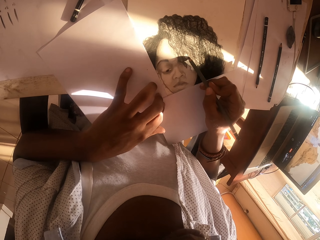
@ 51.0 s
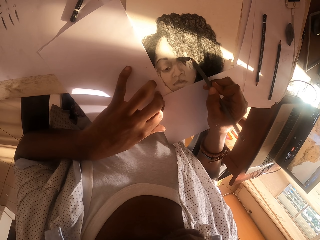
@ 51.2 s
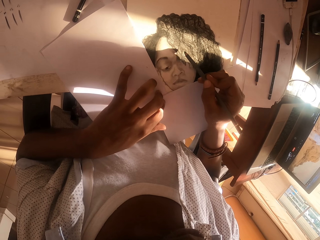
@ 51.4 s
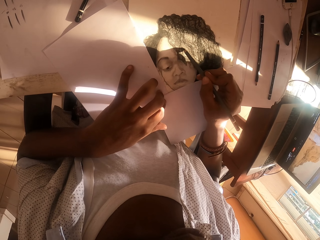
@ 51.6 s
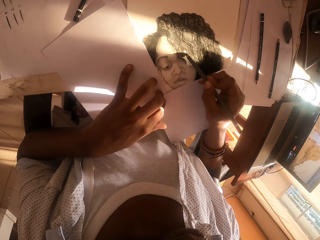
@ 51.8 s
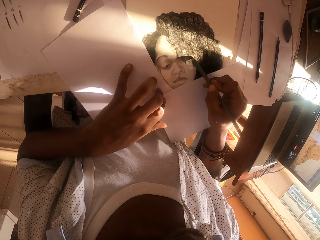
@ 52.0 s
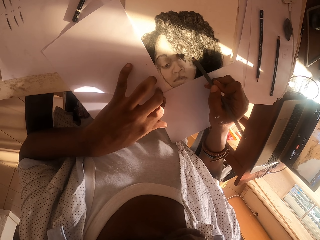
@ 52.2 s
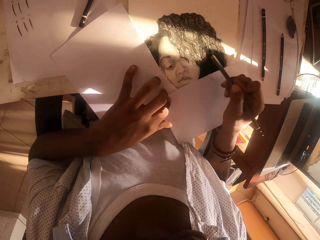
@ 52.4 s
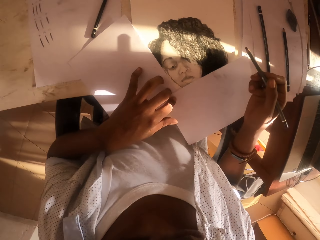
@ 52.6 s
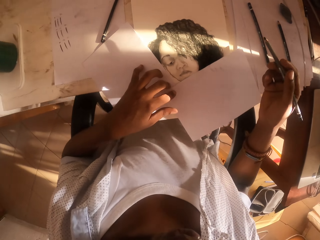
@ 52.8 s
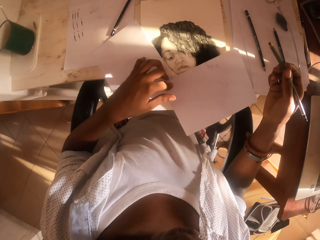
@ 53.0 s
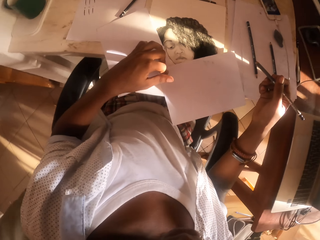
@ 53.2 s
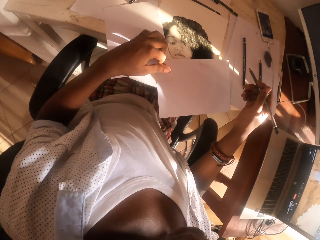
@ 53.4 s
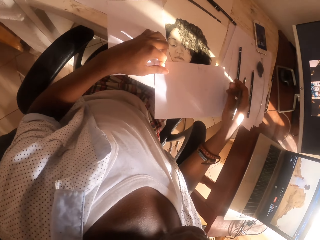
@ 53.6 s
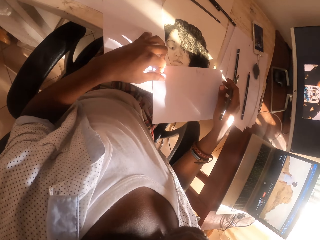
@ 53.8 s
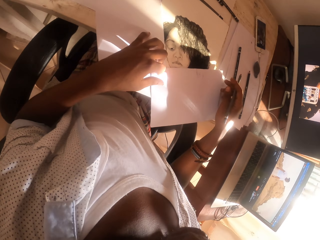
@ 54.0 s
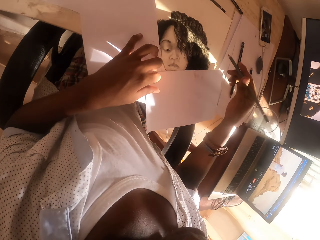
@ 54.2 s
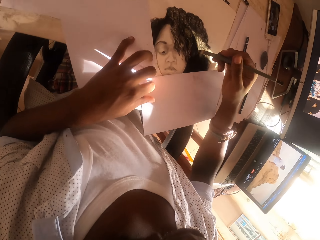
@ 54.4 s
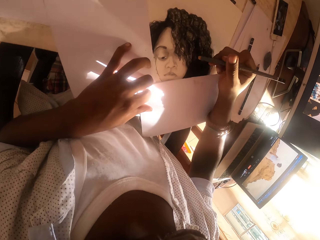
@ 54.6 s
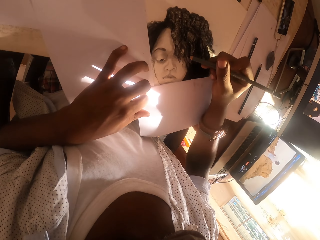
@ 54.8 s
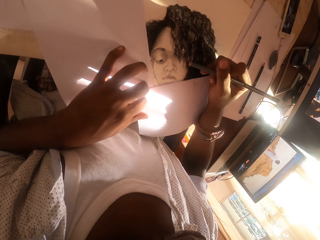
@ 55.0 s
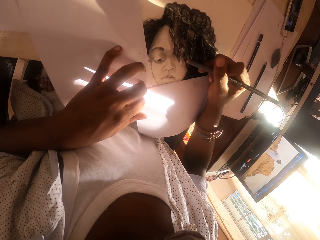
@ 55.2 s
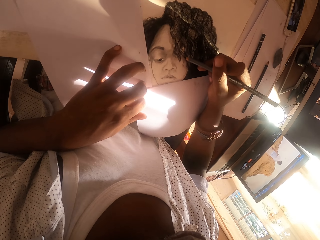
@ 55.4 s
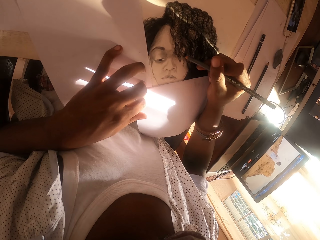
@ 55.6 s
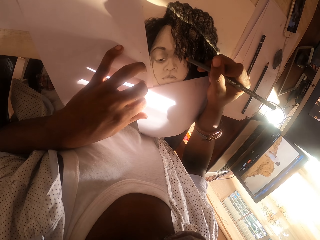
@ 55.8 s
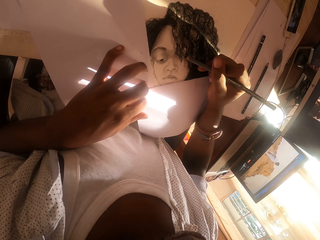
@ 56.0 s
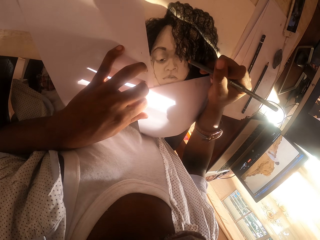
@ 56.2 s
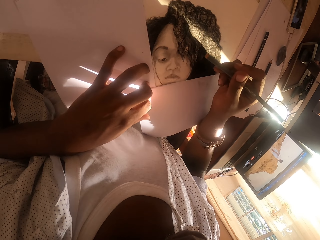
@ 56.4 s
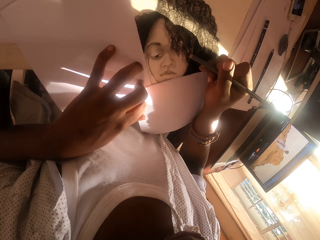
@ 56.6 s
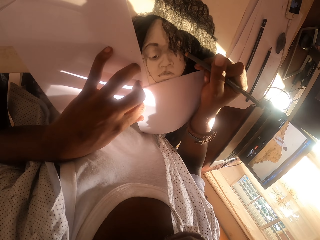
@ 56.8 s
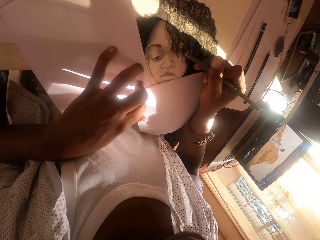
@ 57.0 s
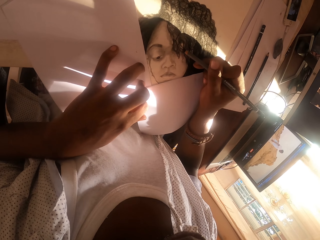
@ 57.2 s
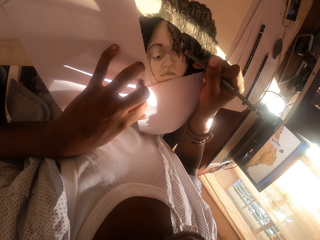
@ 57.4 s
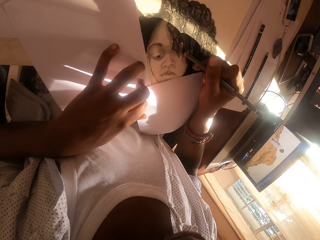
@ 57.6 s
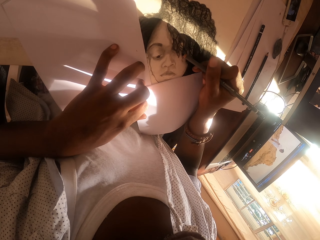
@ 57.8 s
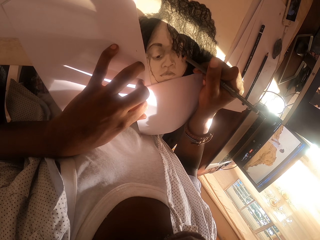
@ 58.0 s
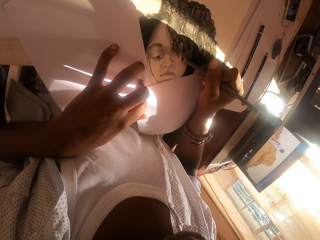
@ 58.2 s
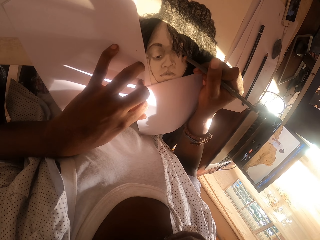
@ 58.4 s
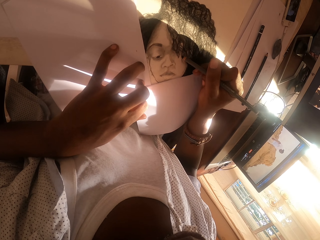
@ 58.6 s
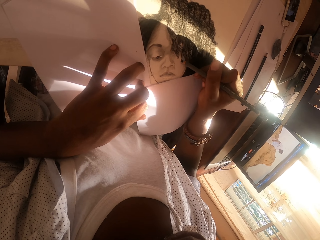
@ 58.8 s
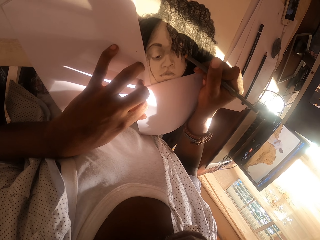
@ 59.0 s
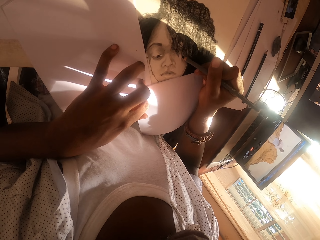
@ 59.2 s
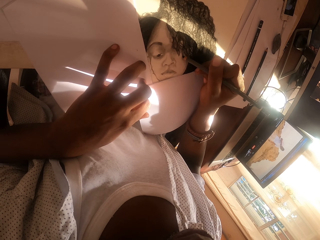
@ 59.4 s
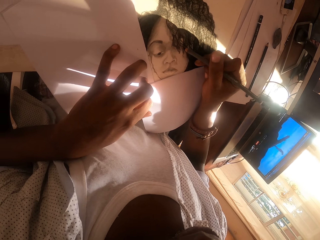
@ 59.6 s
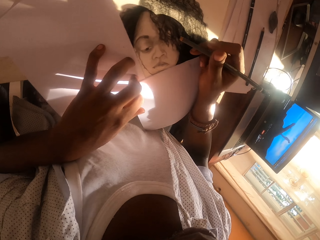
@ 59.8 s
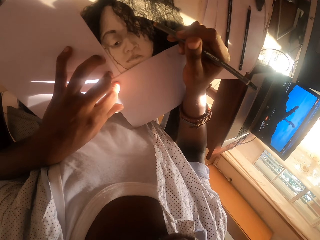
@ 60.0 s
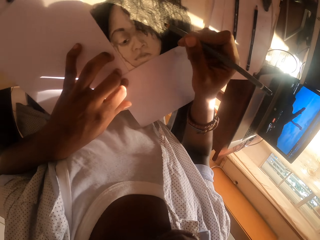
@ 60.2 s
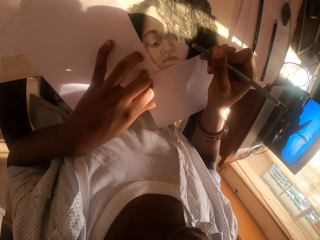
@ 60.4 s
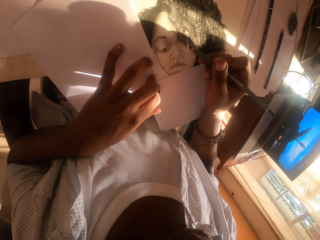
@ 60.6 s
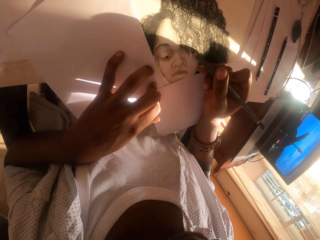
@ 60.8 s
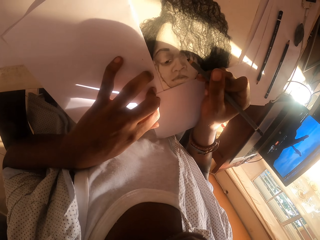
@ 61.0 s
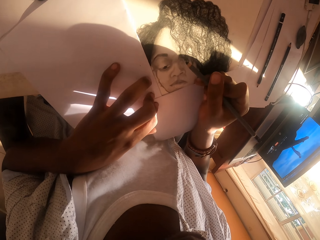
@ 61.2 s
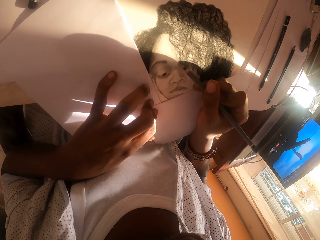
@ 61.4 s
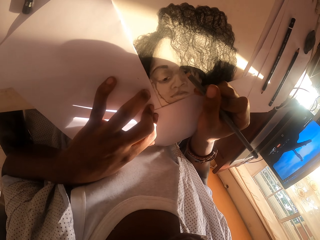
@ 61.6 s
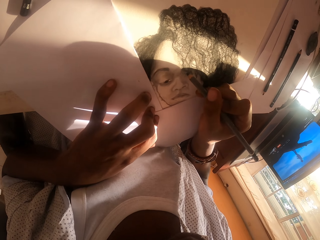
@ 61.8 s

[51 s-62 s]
The camera wearer stares at the drawing. They sketch on the paper using a pencil.

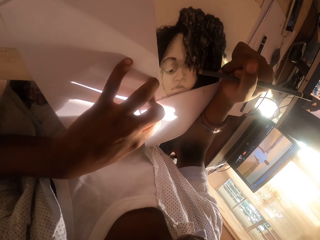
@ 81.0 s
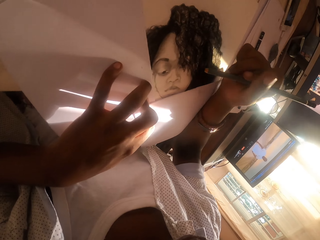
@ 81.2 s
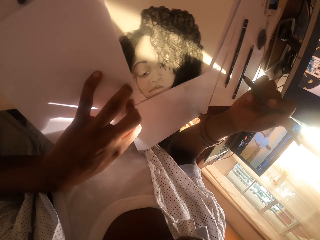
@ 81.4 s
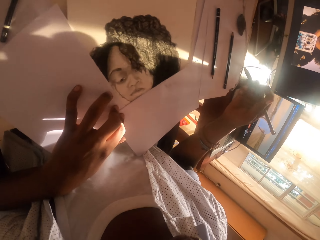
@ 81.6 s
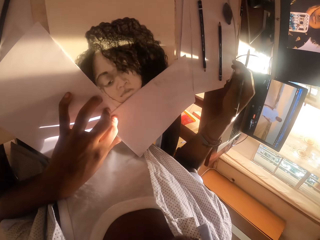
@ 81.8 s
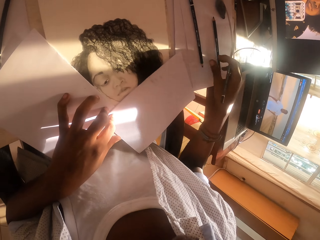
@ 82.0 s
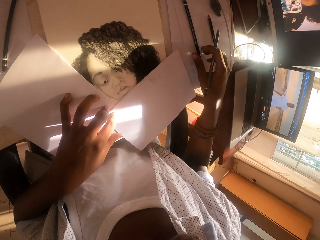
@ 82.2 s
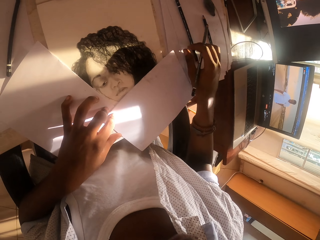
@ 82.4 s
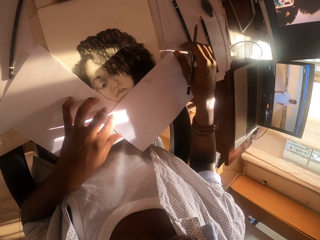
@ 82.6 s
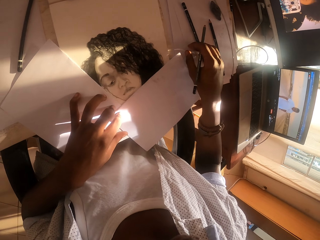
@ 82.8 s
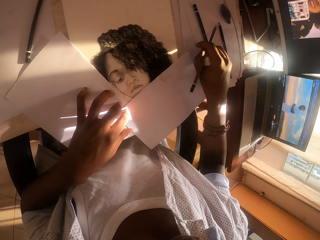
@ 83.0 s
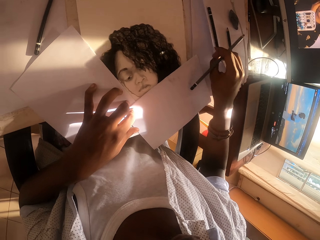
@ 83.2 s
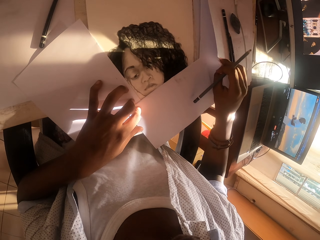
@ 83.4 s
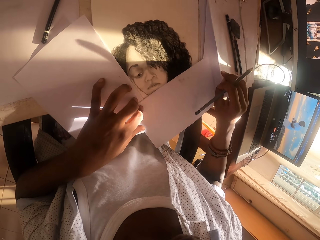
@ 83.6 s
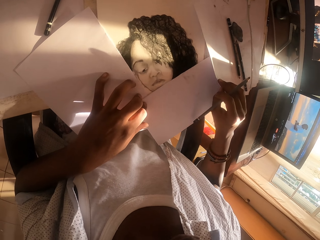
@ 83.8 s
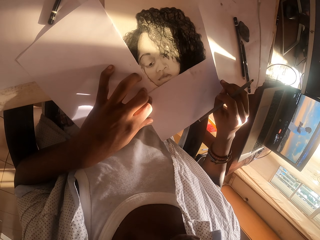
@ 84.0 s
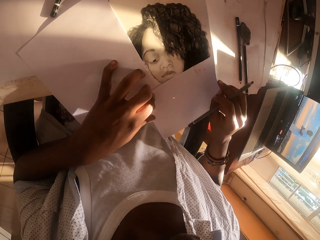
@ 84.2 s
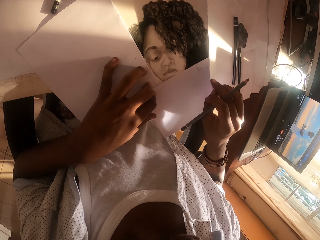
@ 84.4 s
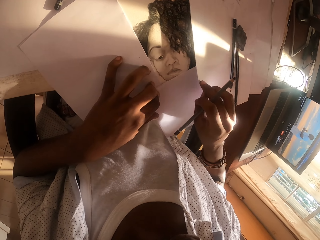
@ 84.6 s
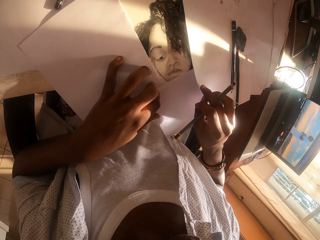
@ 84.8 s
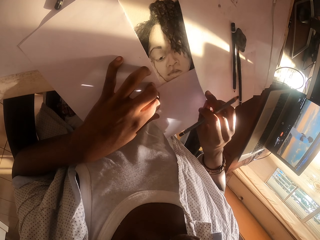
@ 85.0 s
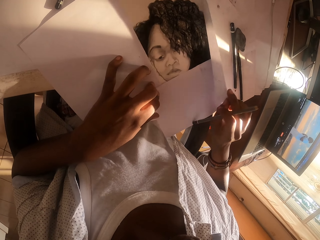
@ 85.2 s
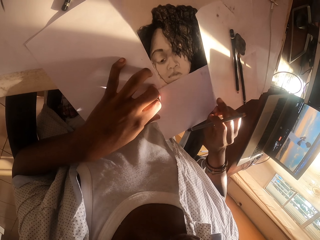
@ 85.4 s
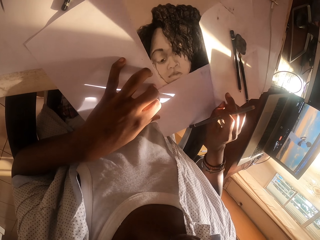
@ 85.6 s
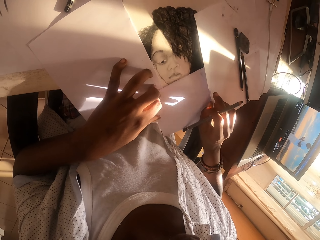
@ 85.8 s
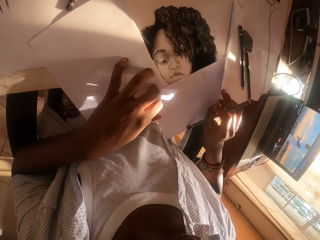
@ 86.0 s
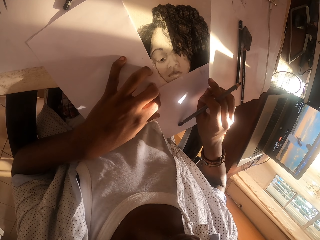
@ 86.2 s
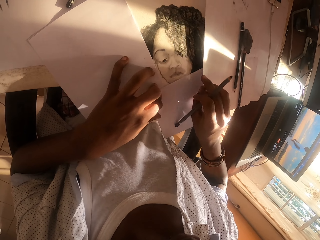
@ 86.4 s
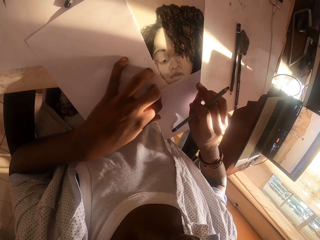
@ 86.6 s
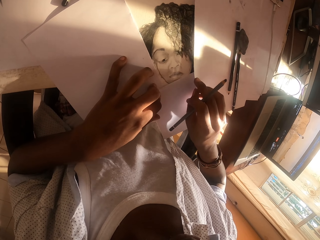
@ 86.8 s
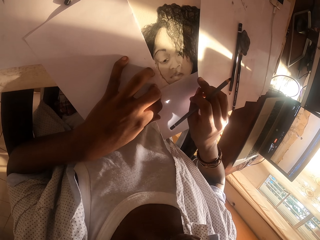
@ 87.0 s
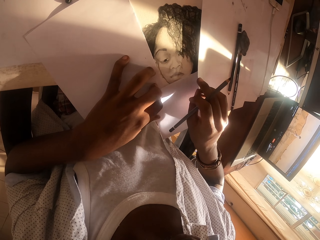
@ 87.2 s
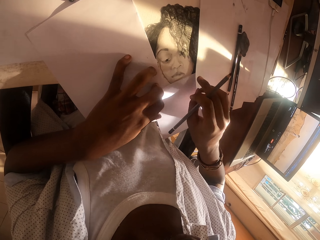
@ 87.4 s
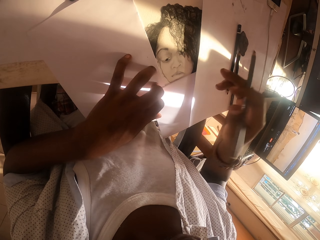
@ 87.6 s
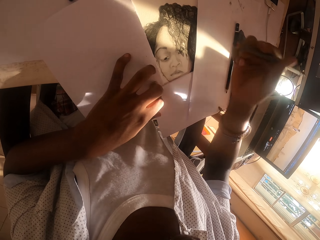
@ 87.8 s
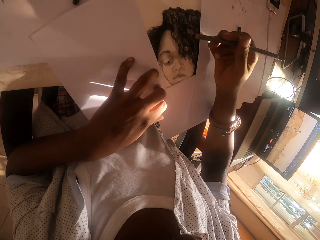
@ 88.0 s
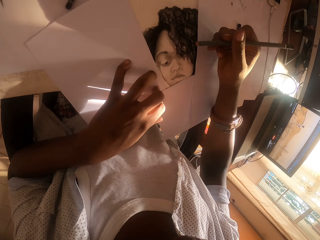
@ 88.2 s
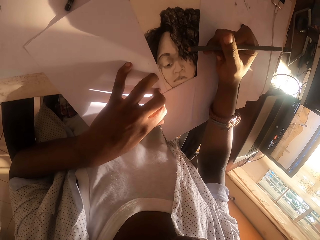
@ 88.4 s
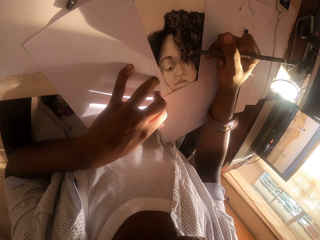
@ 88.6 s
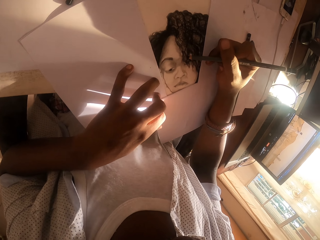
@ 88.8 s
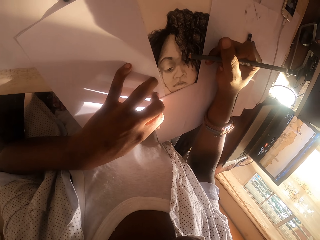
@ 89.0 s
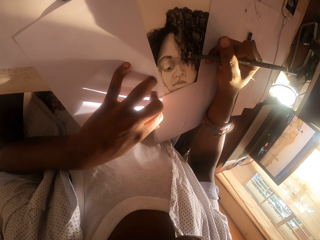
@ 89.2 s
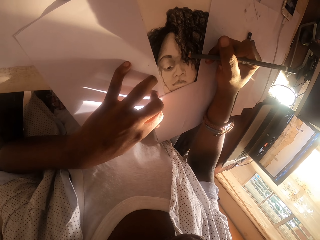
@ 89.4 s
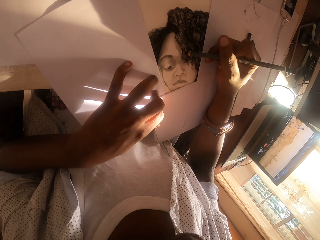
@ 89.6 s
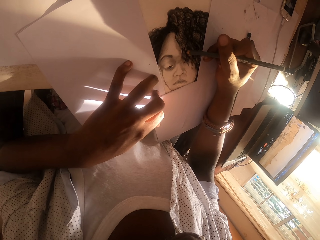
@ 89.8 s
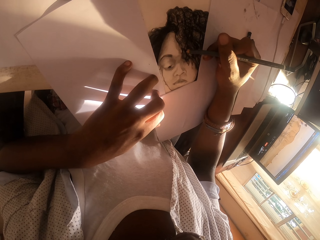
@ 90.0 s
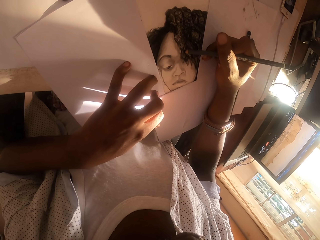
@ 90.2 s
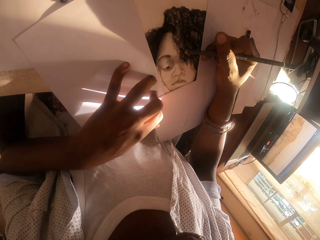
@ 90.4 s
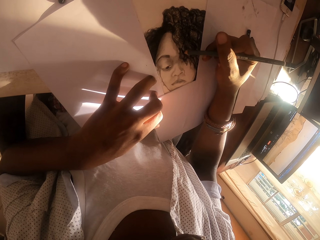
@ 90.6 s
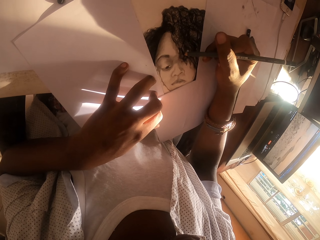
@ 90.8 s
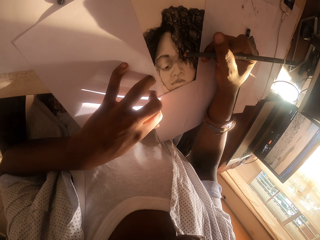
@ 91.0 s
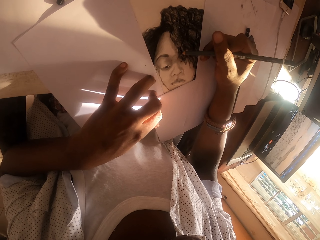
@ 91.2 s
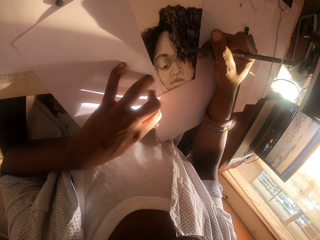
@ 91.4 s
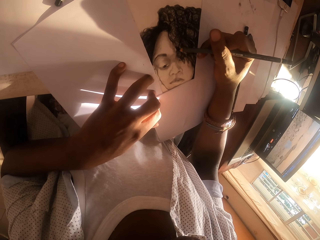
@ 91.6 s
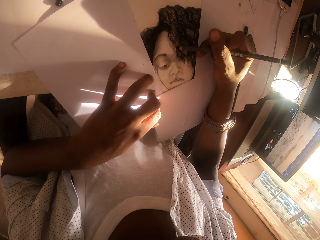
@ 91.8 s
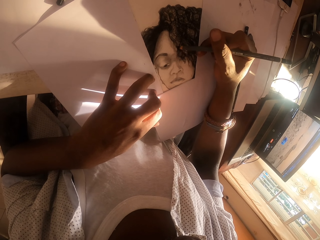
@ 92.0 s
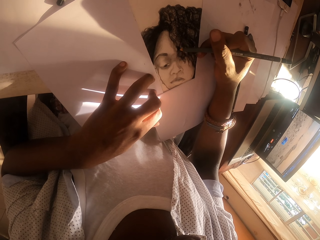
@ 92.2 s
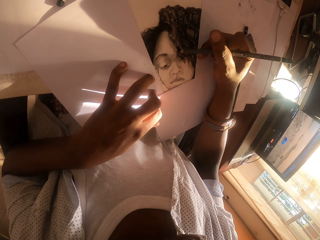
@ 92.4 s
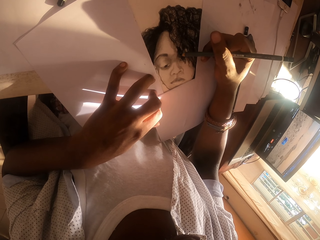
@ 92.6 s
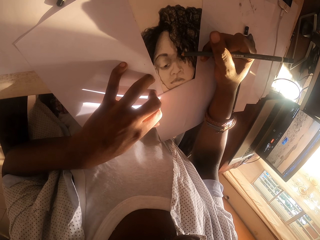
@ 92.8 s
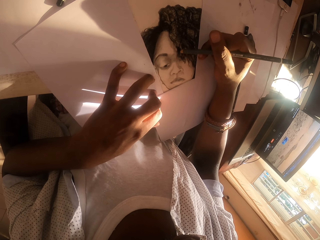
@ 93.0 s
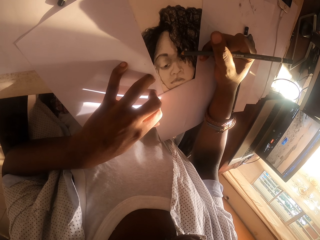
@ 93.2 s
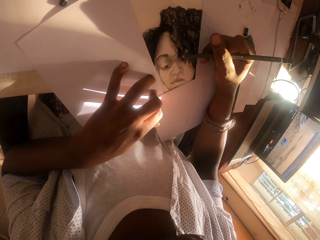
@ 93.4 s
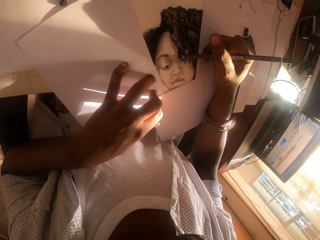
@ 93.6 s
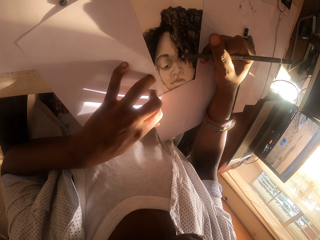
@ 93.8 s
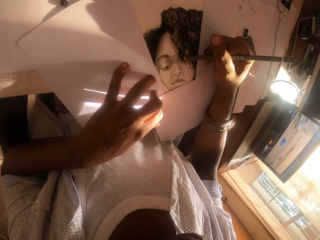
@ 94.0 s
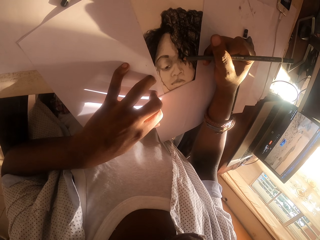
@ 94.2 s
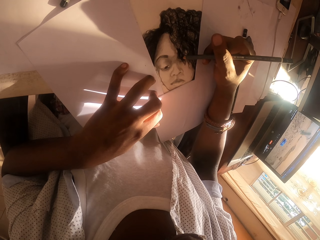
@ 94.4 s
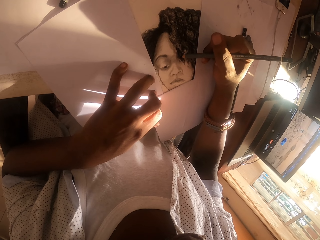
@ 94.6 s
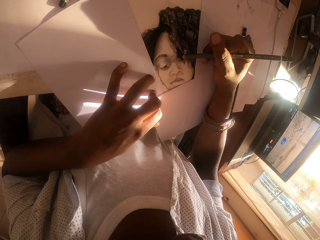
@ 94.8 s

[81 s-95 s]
The camera wearer moves the paper with the right hand. They pick the paper from the table. They place the paper on the drawing. They draw on the paper with a pencil.
